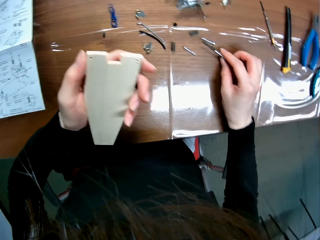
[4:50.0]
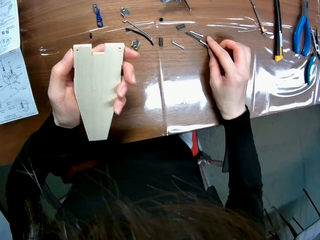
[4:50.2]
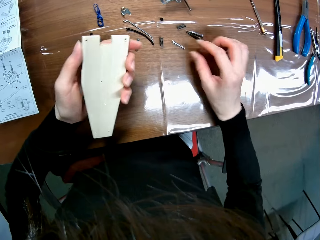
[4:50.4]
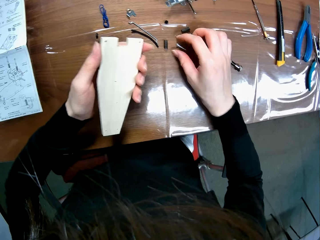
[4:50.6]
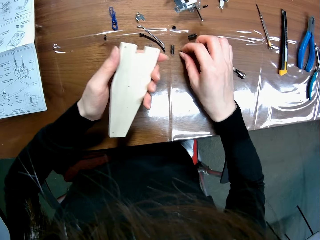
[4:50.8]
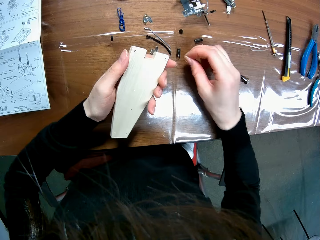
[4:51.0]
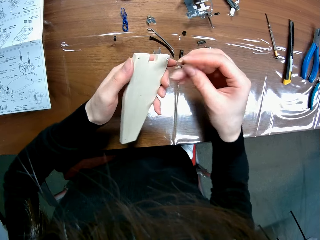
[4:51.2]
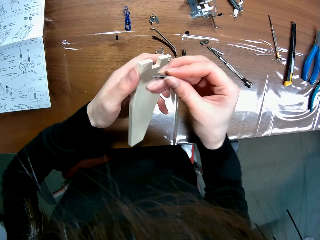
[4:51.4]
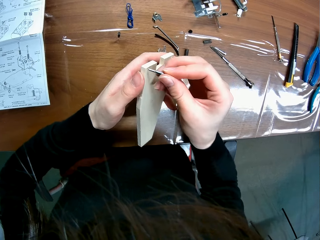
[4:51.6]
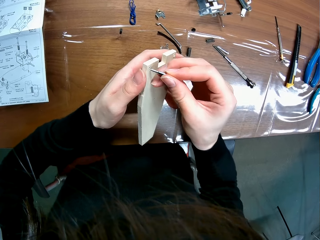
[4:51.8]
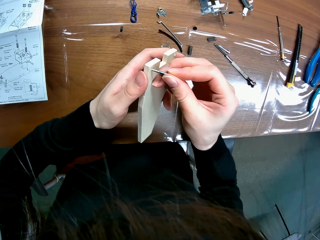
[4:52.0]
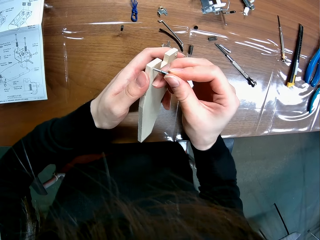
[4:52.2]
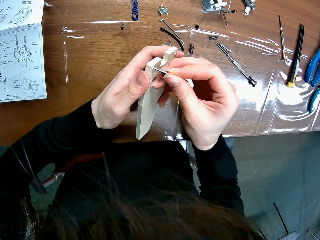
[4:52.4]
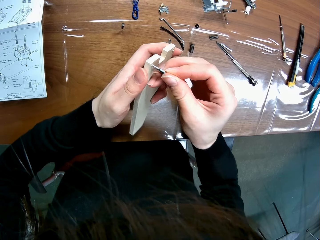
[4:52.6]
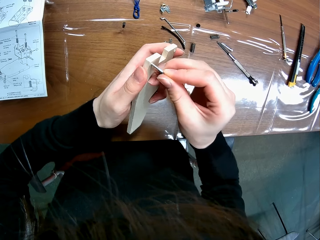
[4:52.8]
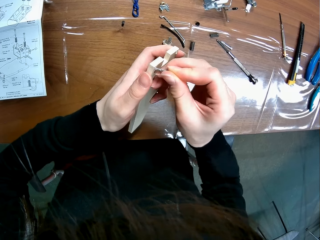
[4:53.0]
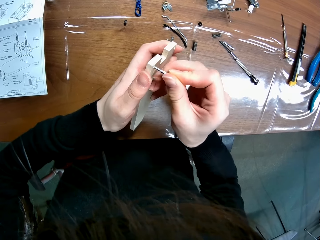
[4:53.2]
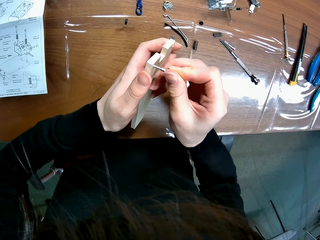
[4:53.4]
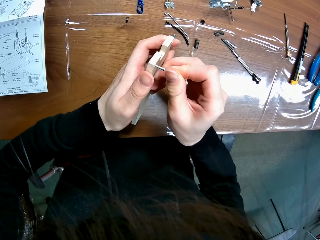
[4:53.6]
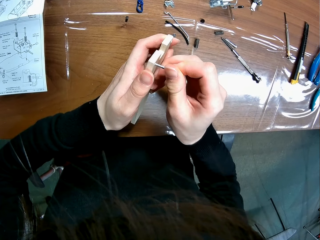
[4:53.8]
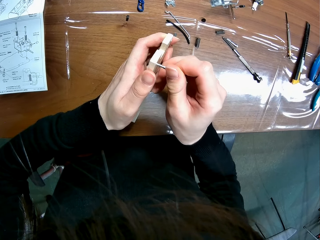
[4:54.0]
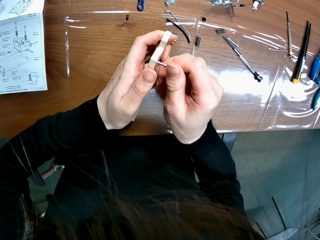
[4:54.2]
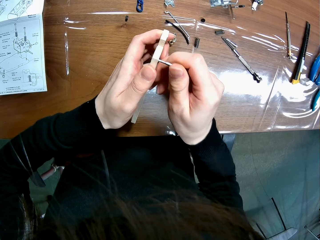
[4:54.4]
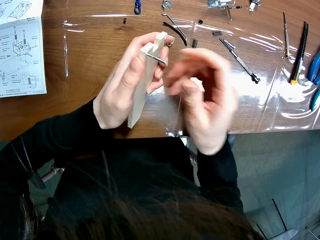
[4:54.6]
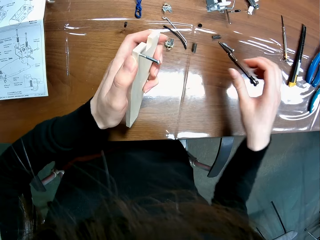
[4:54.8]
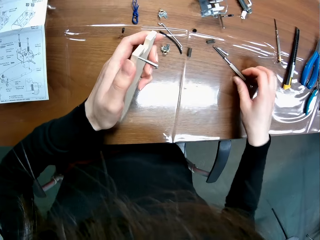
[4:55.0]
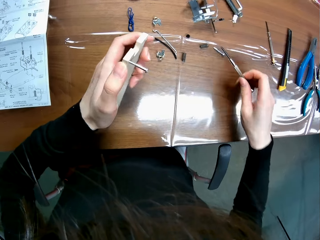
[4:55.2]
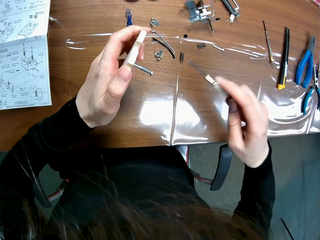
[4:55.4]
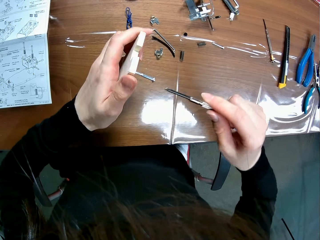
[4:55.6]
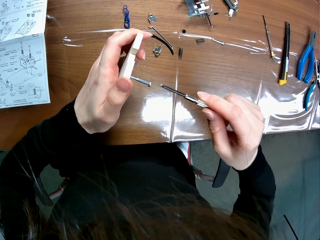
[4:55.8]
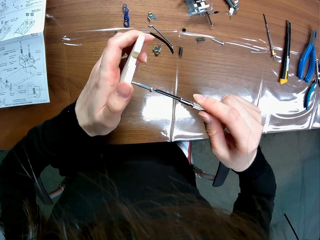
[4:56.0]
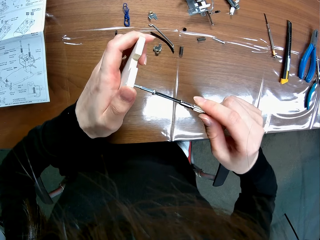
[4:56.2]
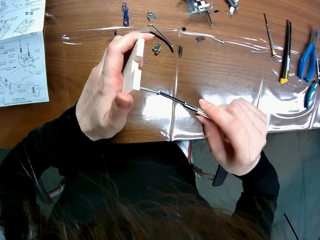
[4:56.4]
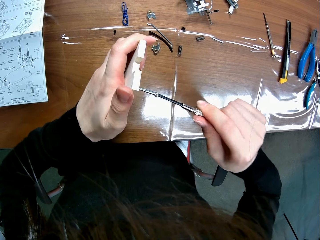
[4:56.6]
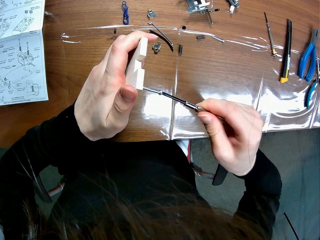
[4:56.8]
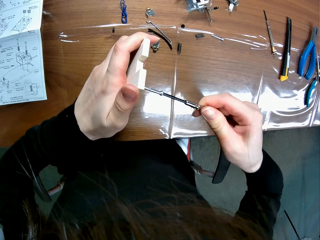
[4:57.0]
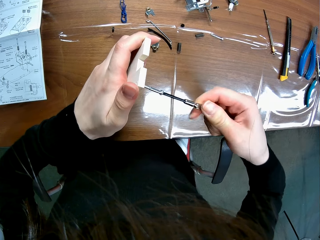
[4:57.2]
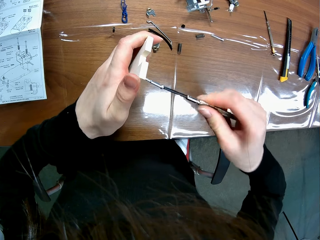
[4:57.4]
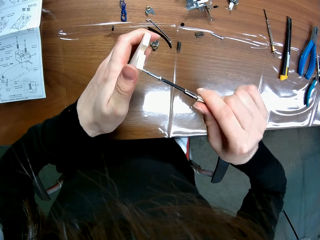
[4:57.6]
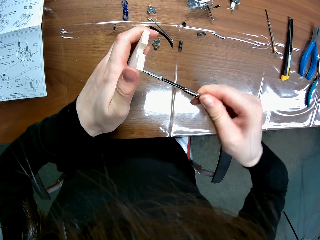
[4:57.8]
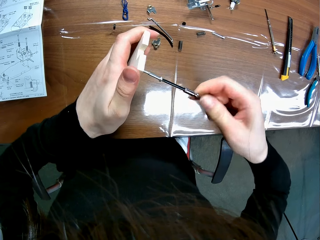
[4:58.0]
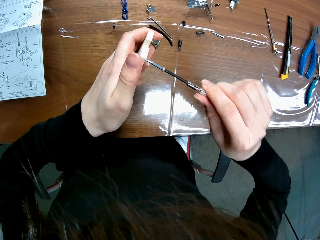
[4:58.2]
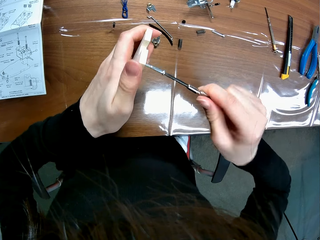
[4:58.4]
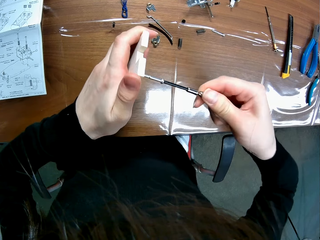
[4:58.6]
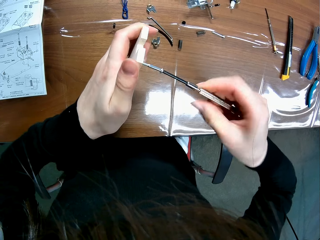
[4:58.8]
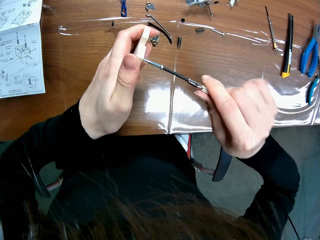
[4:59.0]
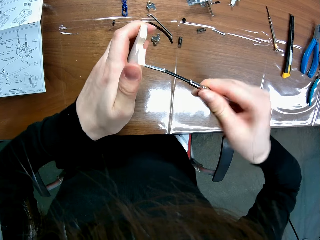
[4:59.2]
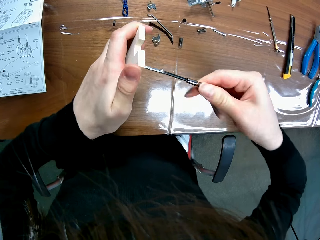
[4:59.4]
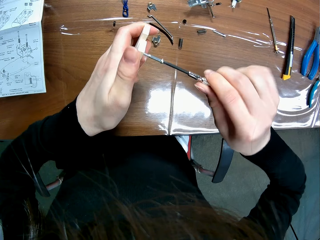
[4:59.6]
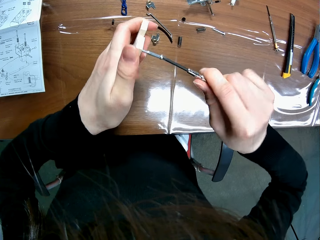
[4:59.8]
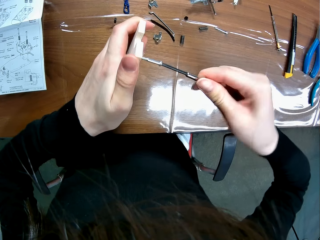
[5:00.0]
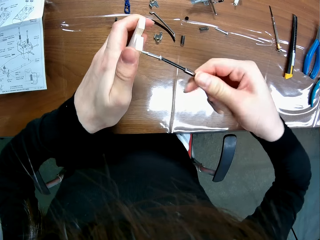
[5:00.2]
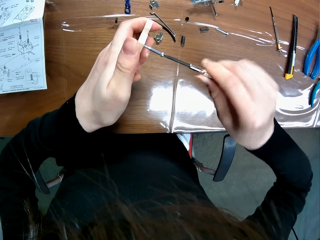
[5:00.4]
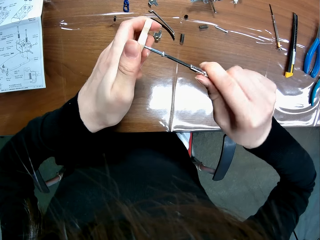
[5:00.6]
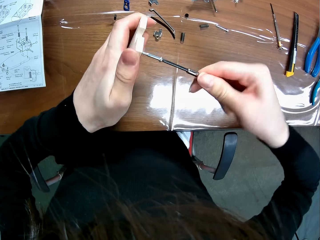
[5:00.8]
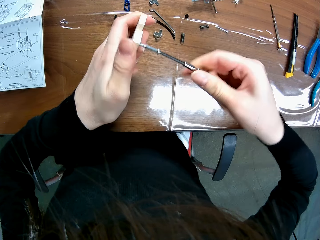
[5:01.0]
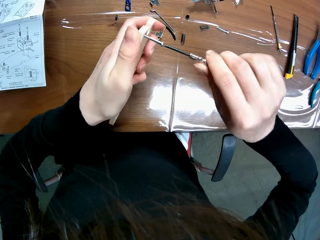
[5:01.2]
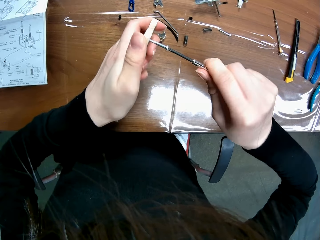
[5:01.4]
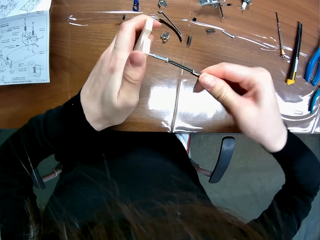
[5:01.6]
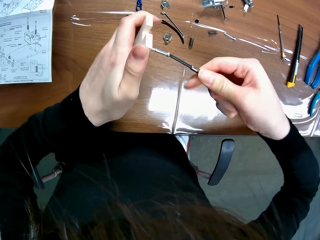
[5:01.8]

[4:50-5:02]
The camera wearer drops the screwdriver in his right hand on the table. He picks the tap screw from the table with his right hand. He inserts the screw into another hole of the sheet of the wooden mechanical model or chassis. He picks the screwdriver from the table with his right hand. He screws the sheet of the wooden mechanical model with the screwdriver.

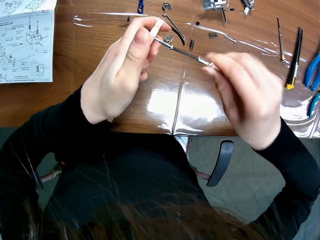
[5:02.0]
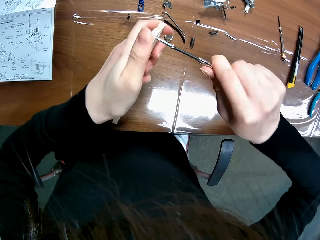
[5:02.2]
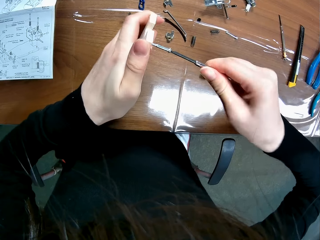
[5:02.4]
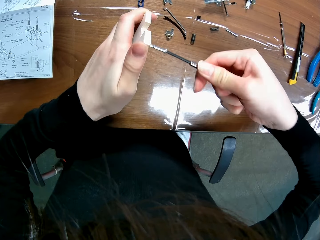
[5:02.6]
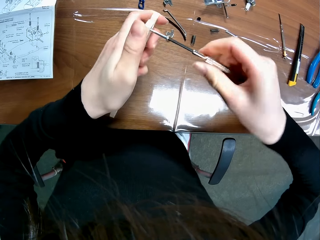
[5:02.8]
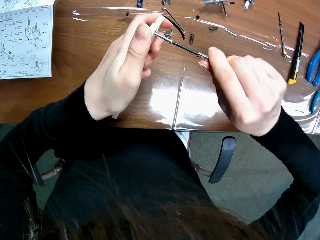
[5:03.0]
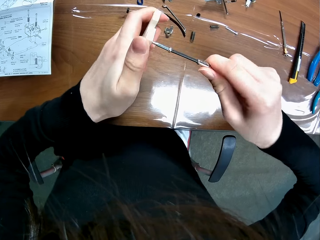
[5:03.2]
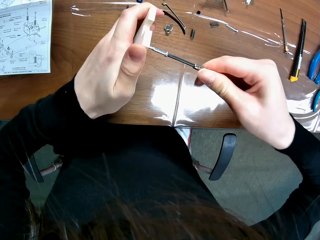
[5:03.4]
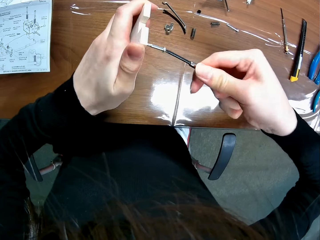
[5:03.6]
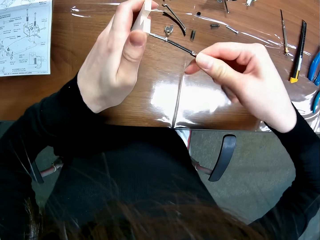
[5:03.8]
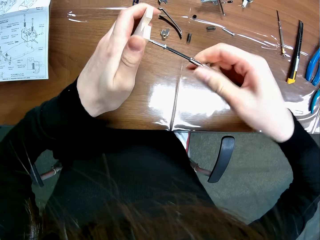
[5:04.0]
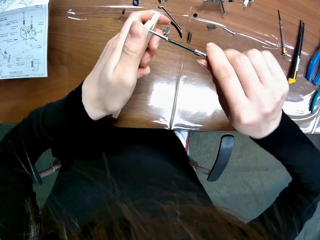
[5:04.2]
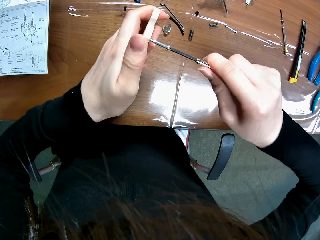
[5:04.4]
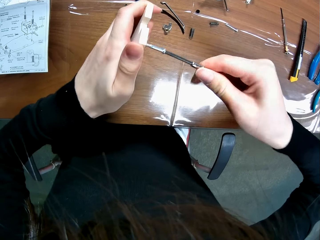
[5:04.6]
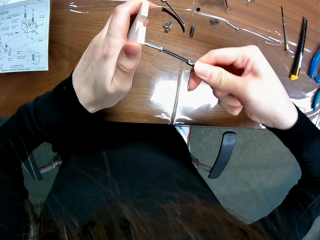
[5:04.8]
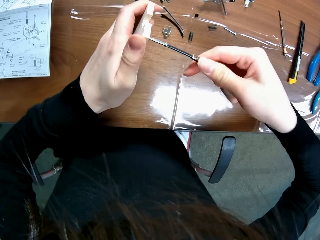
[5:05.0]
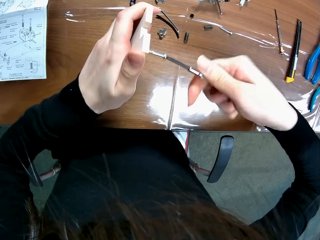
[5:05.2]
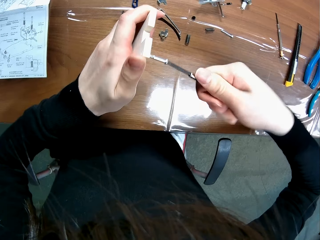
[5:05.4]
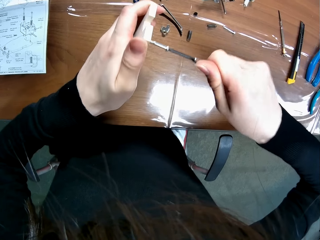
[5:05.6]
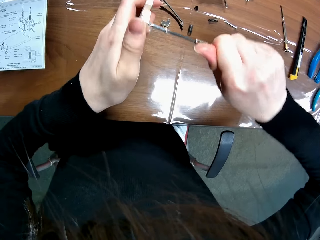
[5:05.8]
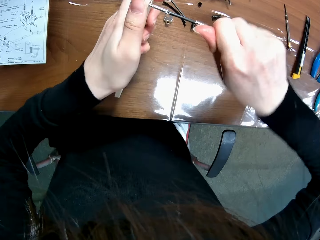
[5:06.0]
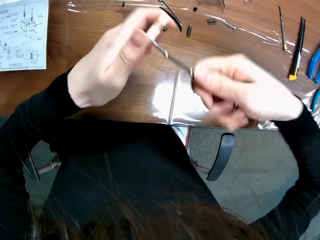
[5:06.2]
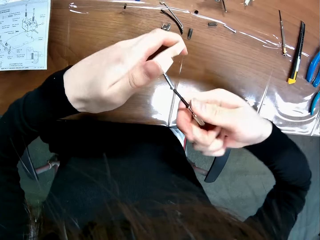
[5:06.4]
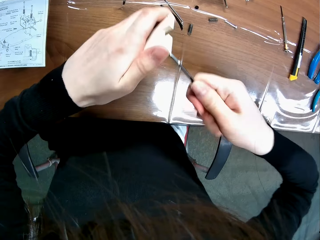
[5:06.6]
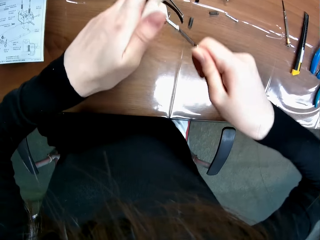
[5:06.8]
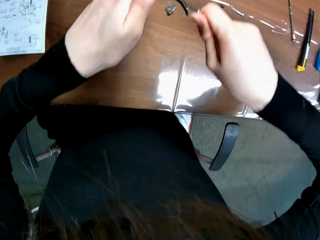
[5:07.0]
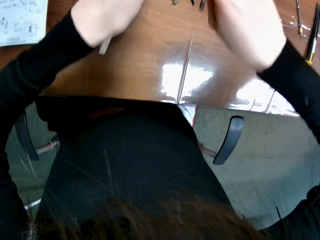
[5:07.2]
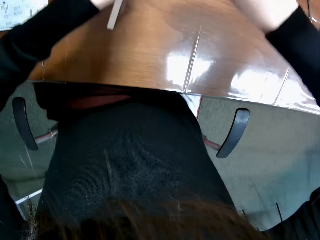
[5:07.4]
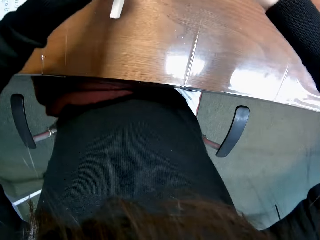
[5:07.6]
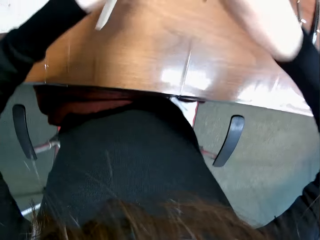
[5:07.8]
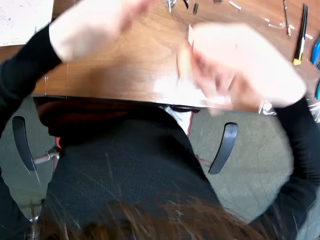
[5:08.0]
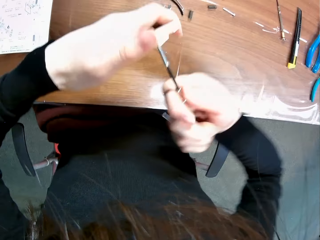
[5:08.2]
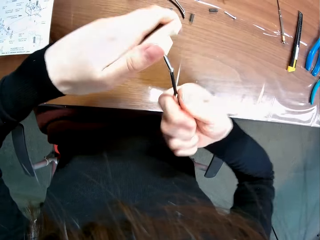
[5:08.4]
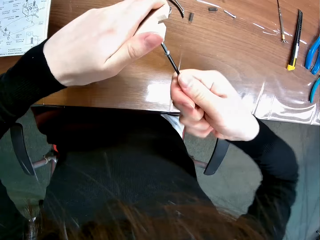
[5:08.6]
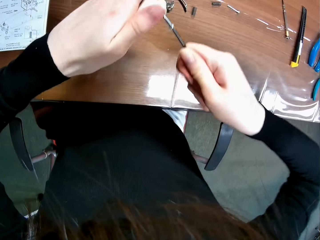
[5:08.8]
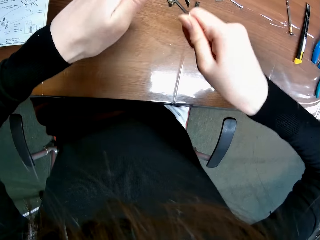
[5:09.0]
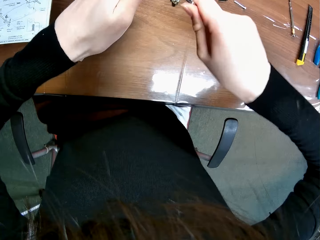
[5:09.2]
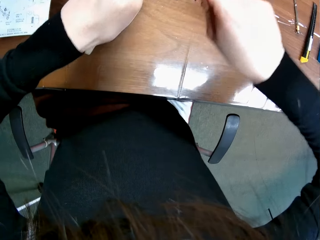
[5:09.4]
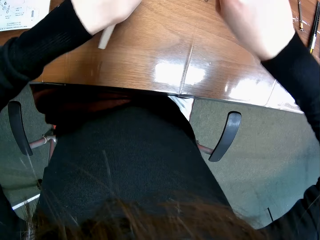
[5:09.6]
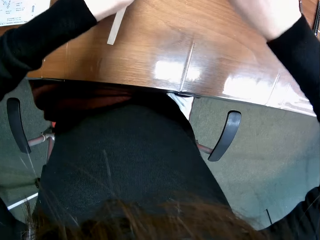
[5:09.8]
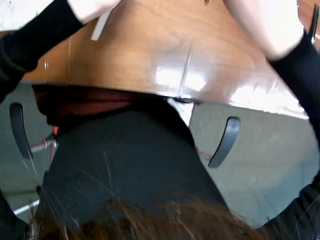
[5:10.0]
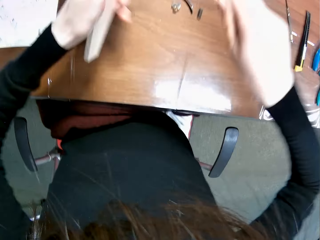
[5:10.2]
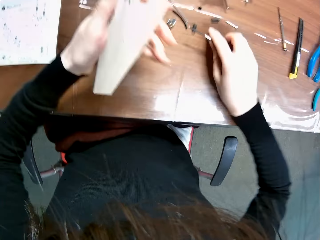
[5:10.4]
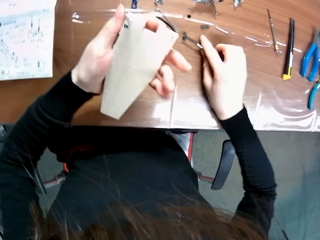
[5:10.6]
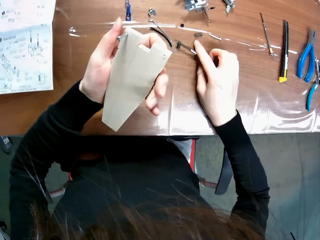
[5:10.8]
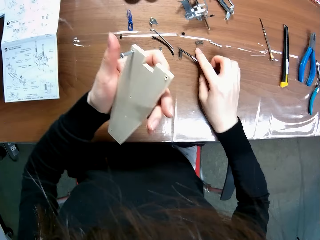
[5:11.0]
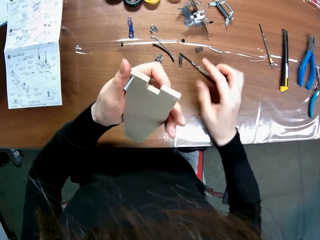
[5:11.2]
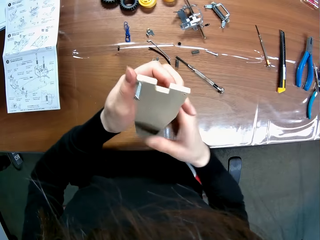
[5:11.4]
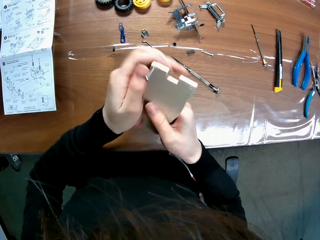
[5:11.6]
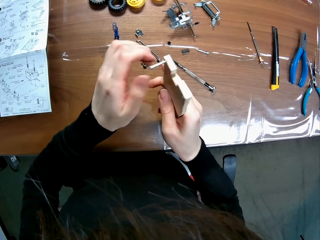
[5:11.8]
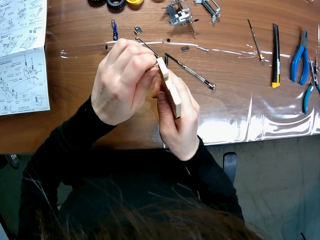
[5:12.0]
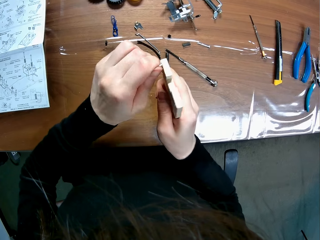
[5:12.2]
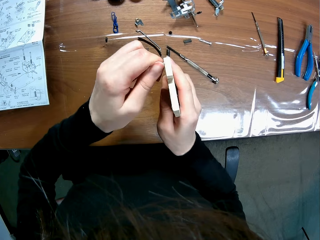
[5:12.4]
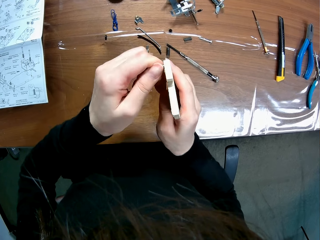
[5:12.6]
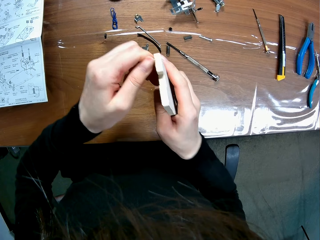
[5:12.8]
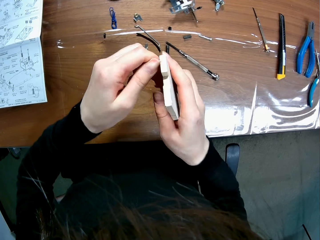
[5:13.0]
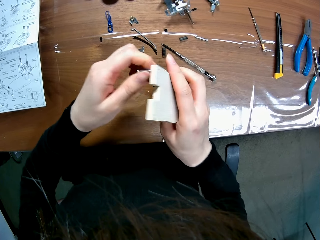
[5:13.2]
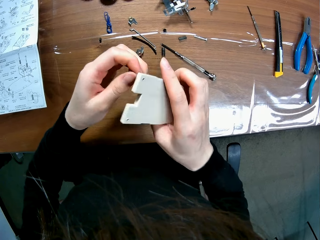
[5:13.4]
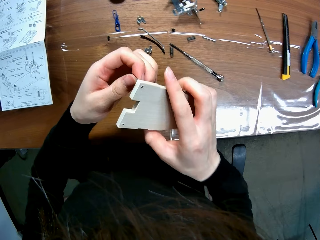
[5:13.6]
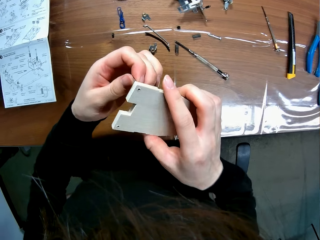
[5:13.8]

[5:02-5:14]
The camera wearer drops the screwdriver on the table with his right hand. He passes the mechanical model sheet from his left hand to his right hand. He holds the chassis with his left hand. He grips the tap screw with his left hand. He turns the chassis.
